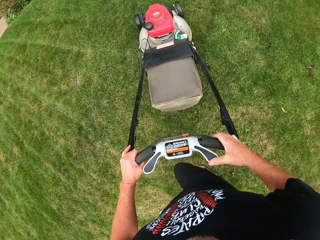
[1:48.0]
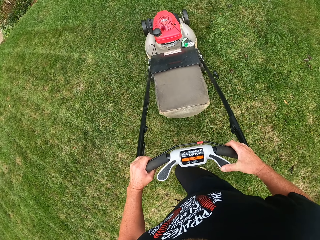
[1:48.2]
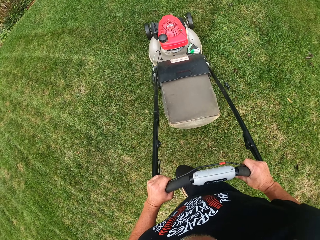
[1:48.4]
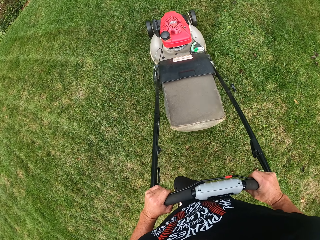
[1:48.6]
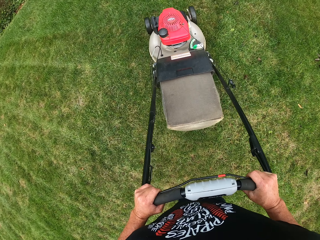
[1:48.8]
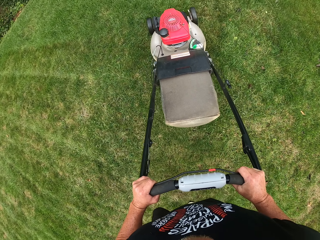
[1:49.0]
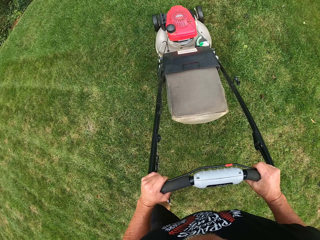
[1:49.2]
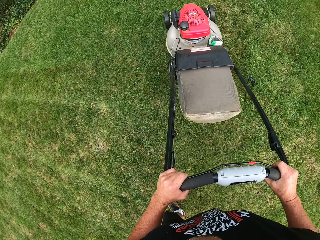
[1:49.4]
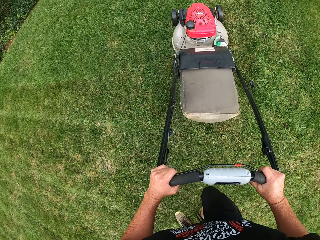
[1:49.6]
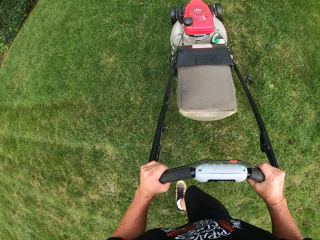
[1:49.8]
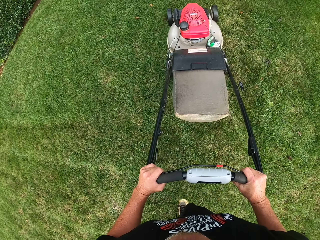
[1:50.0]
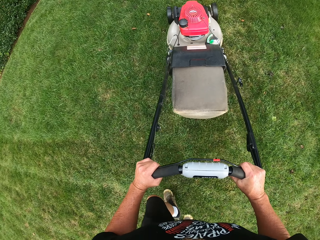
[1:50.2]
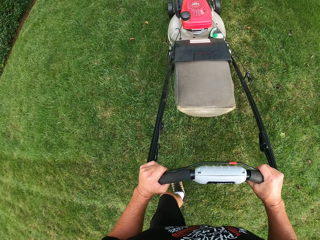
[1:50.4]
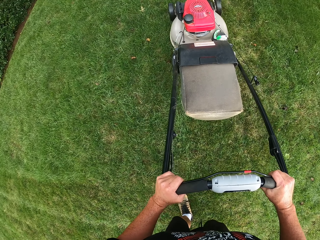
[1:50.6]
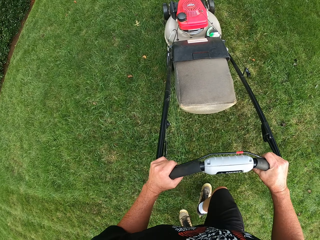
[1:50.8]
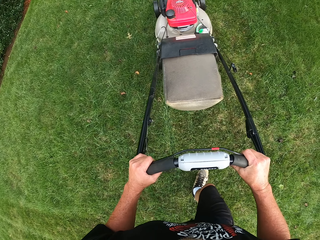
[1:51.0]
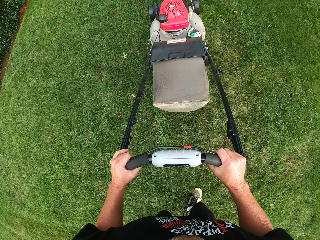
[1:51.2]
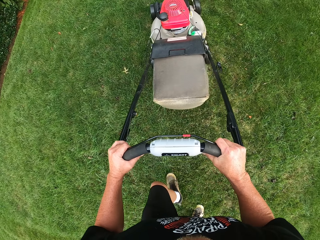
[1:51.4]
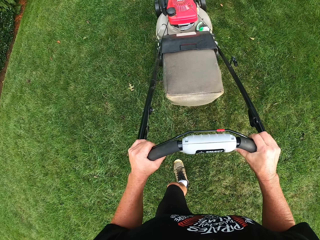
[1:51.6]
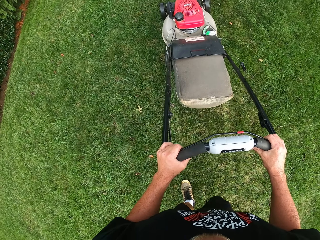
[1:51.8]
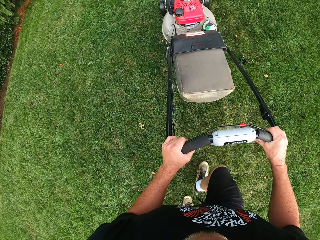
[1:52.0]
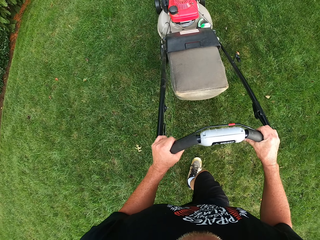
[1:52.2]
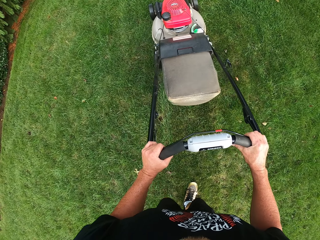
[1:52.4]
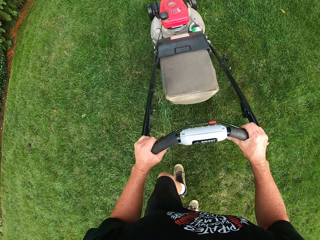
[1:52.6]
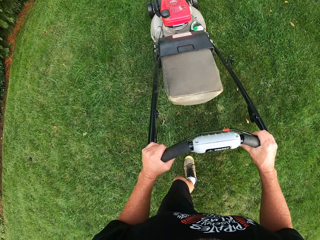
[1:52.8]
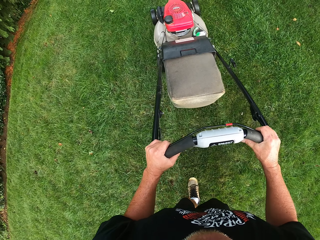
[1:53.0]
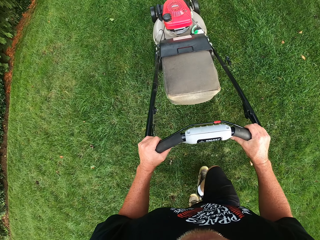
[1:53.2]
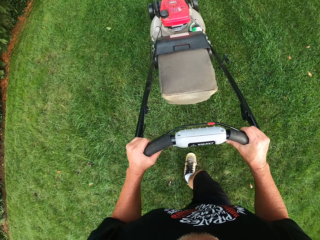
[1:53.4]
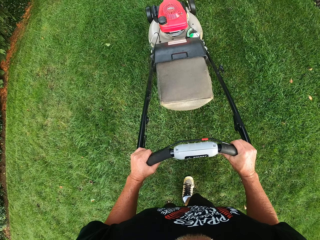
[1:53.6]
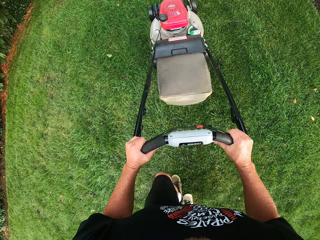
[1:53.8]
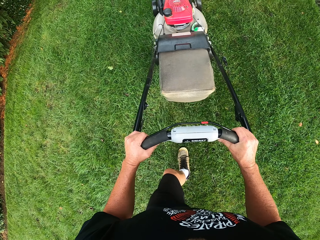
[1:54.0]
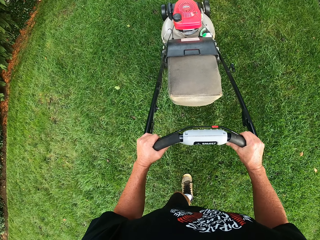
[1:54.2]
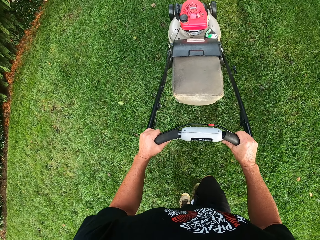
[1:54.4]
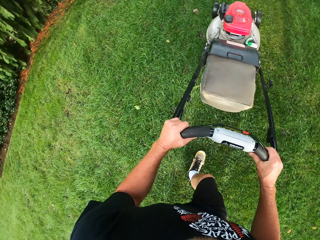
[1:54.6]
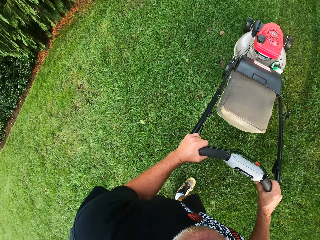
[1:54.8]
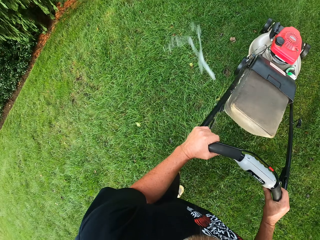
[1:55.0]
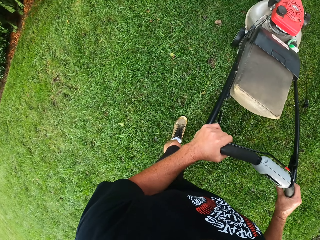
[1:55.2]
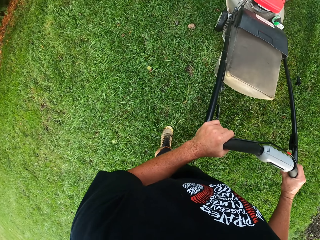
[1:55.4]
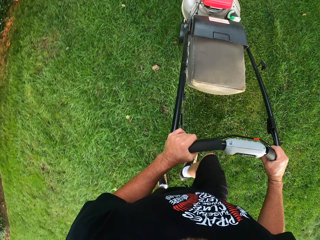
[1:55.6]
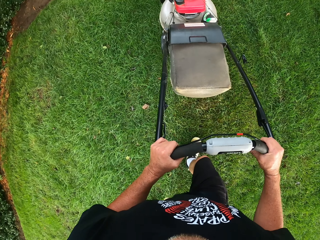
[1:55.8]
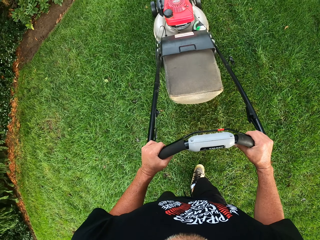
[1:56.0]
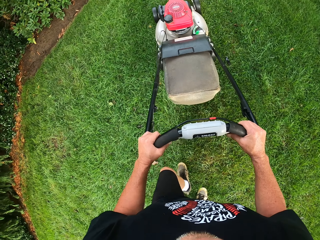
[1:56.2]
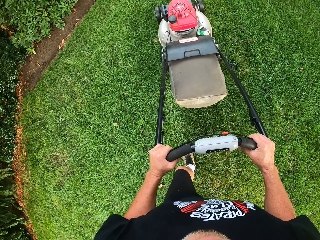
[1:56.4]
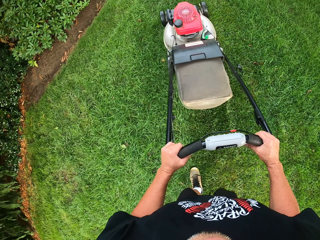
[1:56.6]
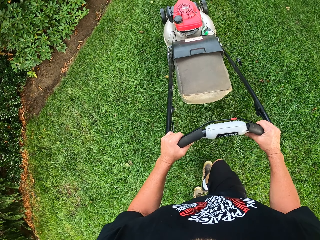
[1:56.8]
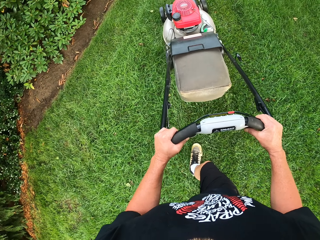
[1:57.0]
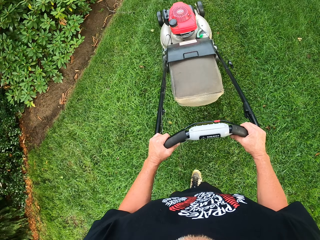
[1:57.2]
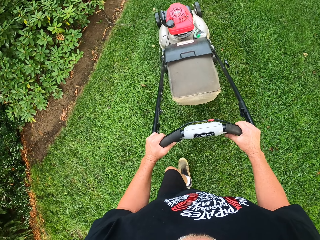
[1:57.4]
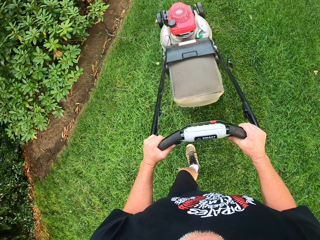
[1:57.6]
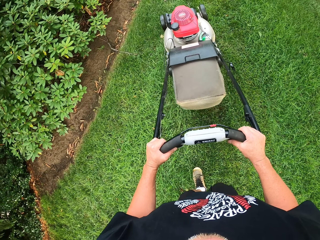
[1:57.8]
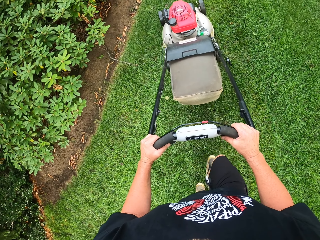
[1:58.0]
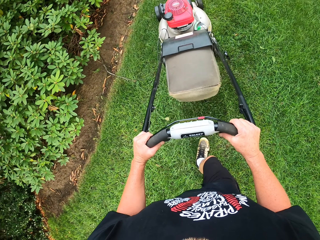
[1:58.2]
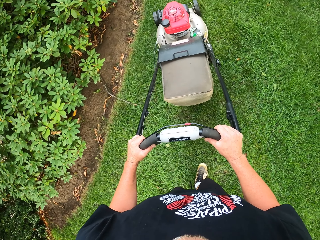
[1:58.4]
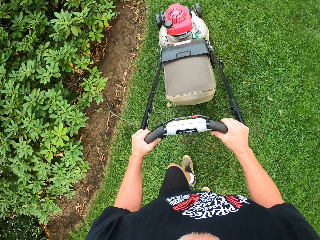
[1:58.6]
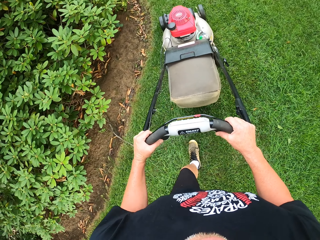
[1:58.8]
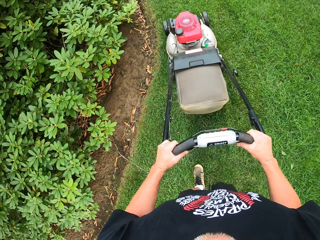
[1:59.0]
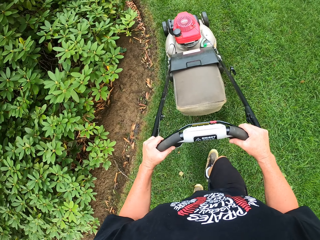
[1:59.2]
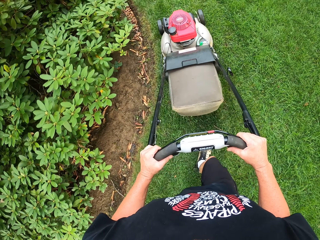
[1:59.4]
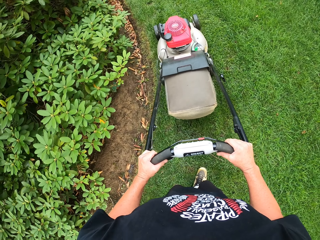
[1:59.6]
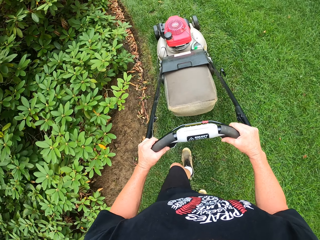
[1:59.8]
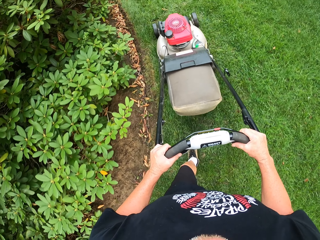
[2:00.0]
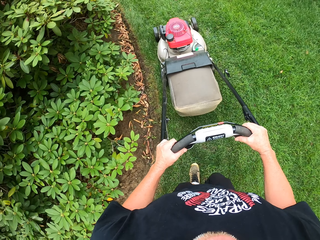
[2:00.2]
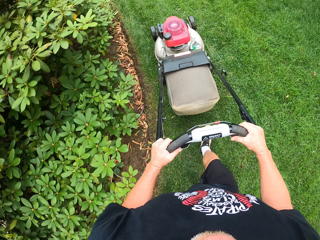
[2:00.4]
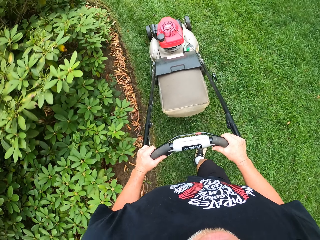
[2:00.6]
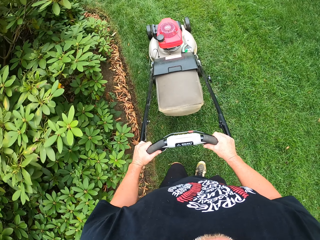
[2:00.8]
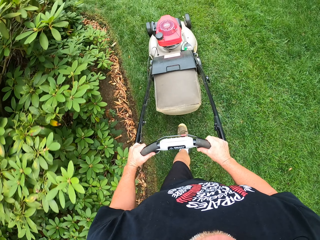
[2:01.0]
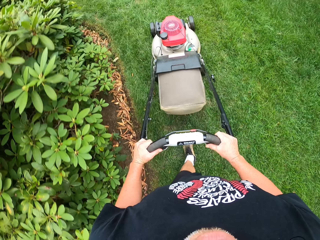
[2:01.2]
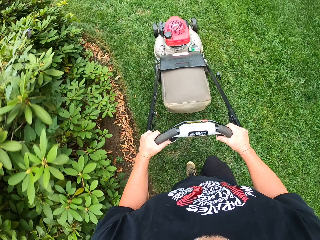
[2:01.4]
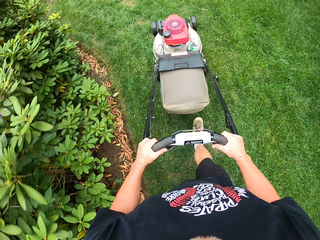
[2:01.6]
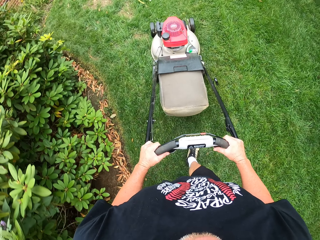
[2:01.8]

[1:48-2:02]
The camera wearer turns. They cut the grass as he walks. They do so repeatedly.

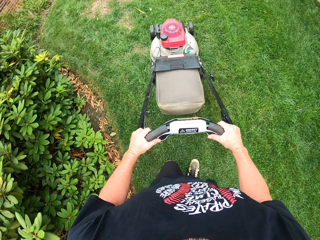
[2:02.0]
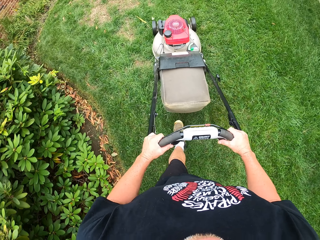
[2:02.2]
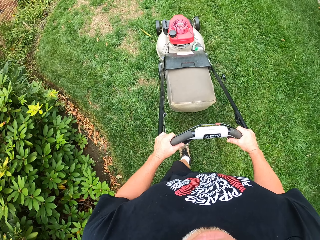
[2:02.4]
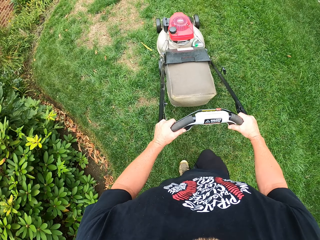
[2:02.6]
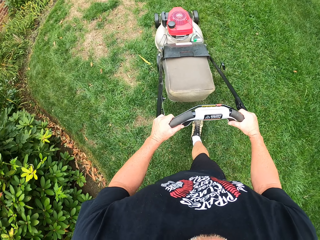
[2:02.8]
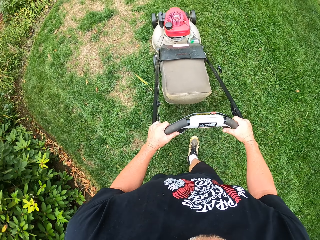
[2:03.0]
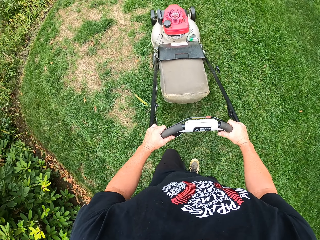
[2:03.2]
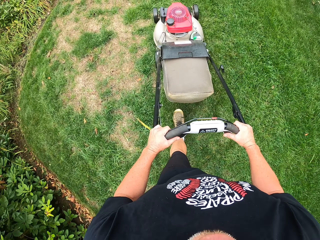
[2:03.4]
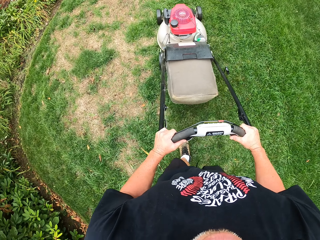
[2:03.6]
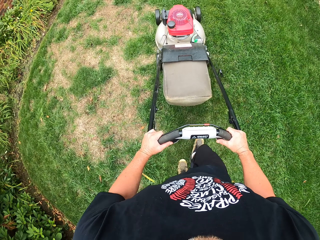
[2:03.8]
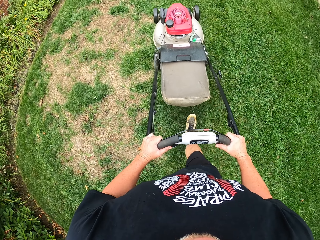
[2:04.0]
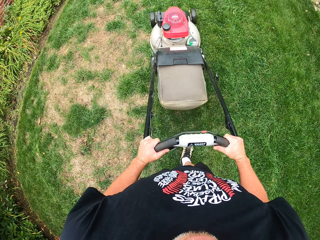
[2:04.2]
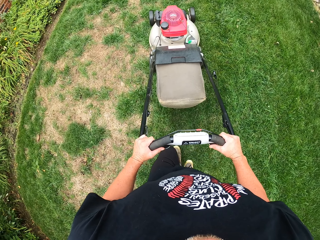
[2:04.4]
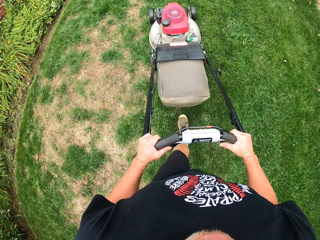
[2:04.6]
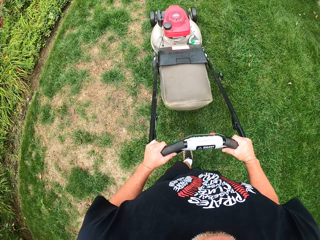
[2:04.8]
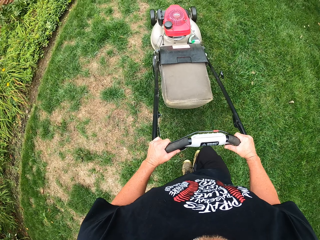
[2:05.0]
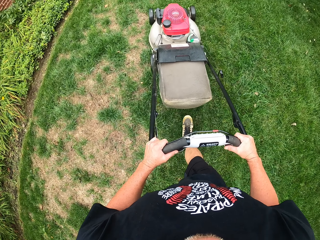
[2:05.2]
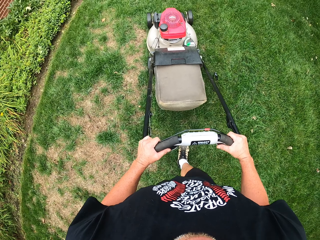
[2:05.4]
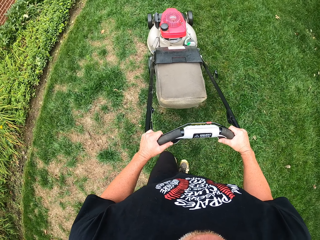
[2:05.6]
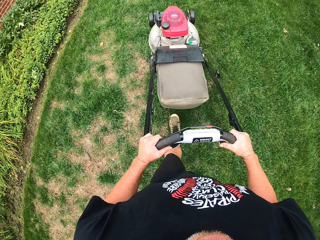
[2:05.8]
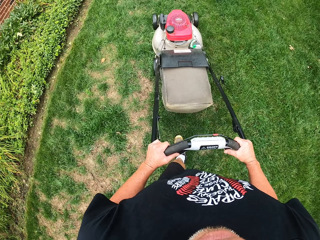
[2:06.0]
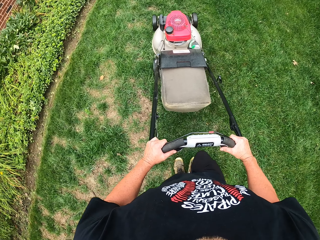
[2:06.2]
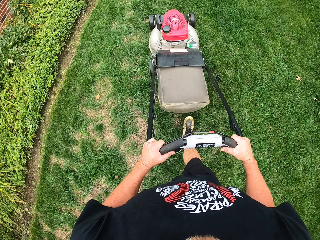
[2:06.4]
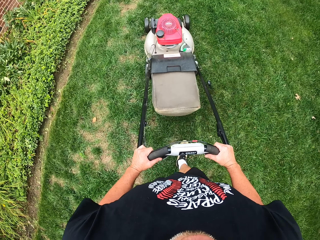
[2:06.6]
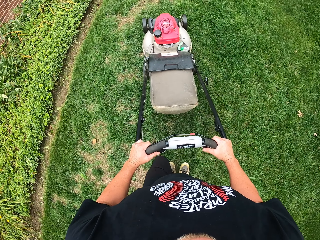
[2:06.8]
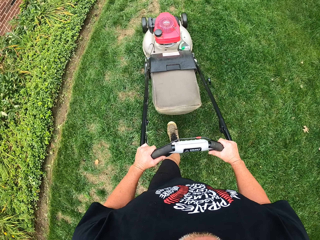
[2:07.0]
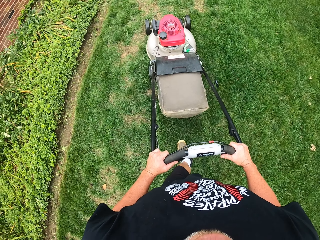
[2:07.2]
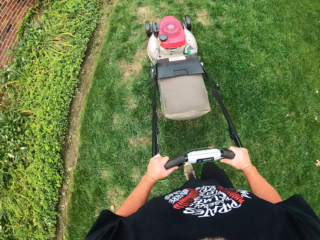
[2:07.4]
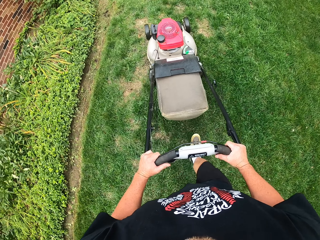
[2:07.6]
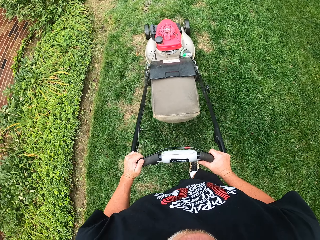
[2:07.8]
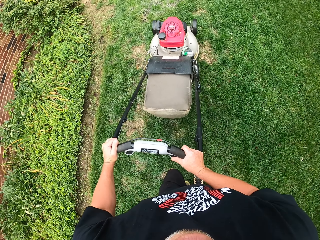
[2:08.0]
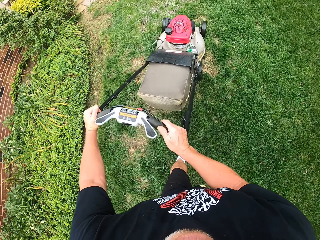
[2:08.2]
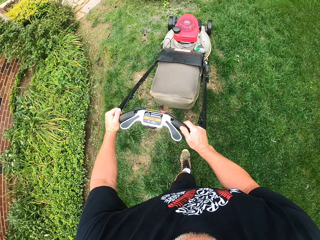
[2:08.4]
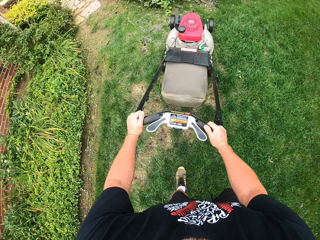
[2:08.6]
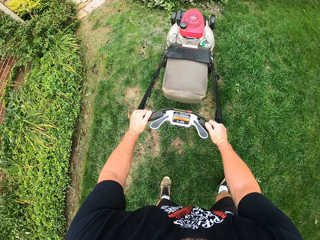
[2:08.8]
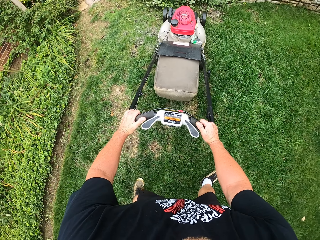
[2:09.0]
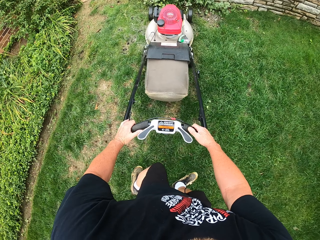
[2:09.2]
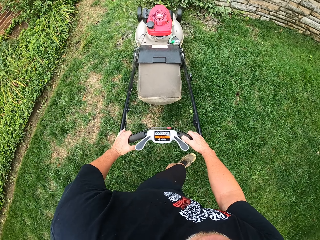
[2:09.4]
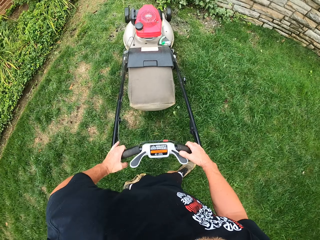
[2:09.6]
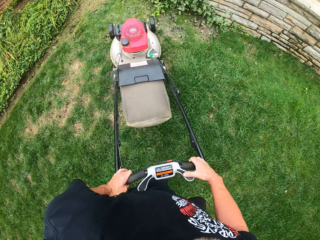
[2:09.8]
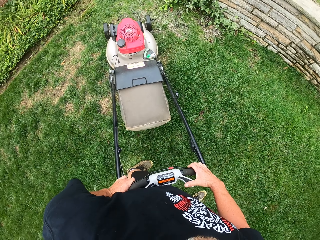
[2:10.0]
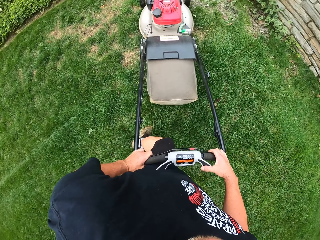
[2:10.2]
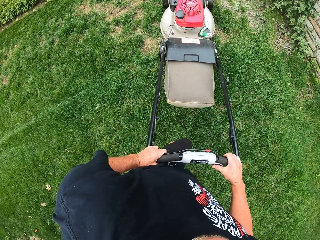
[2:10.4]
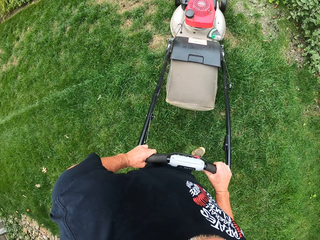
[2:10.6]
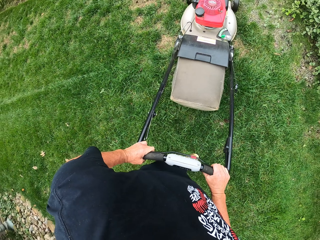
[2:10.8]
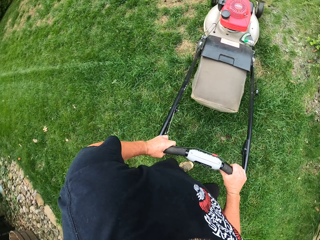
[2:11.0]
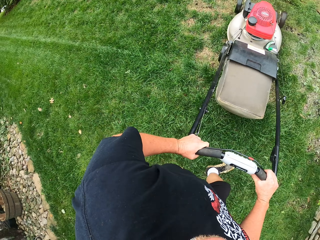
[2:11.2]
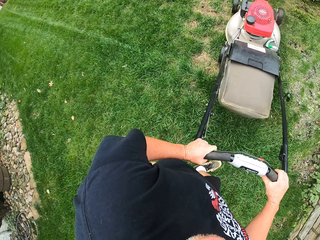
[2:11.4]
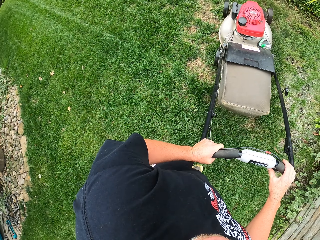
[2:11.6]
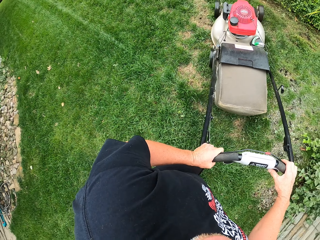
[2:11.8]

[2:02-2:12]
The camera wearer cuts the grass as he walks. They do so repeatedly.
